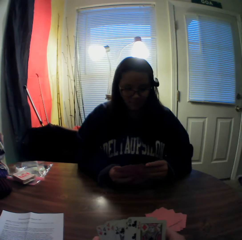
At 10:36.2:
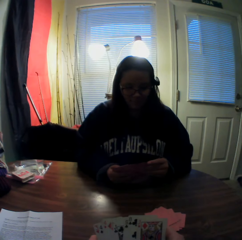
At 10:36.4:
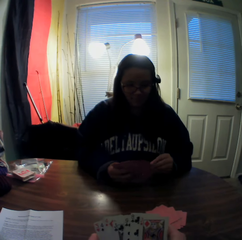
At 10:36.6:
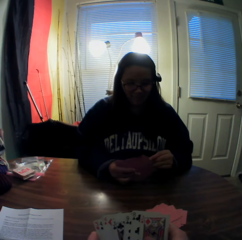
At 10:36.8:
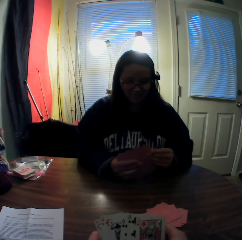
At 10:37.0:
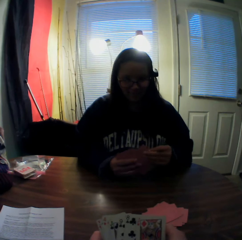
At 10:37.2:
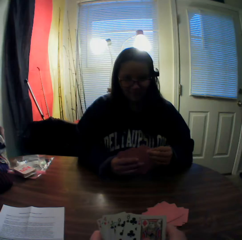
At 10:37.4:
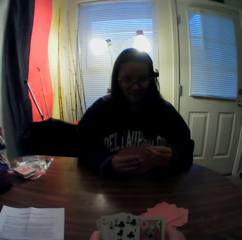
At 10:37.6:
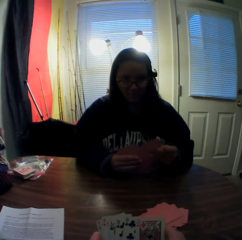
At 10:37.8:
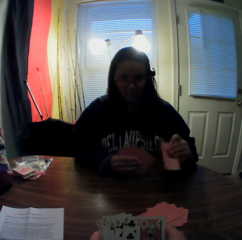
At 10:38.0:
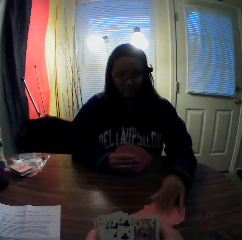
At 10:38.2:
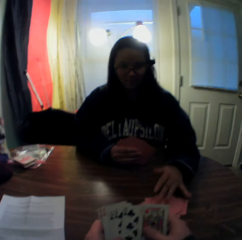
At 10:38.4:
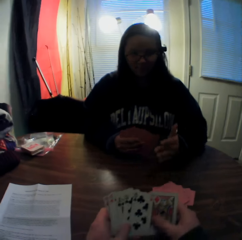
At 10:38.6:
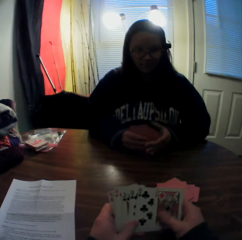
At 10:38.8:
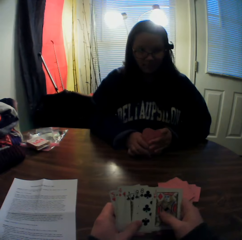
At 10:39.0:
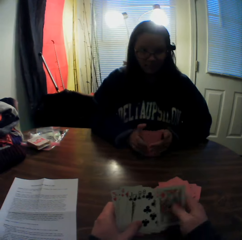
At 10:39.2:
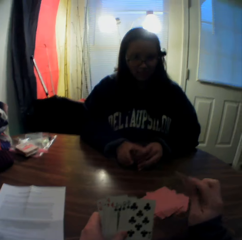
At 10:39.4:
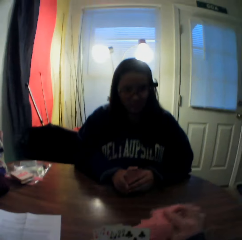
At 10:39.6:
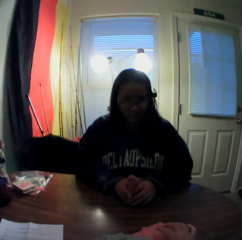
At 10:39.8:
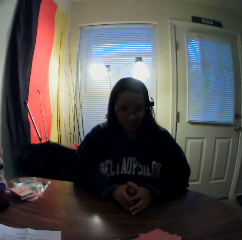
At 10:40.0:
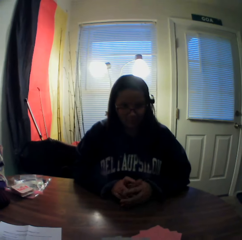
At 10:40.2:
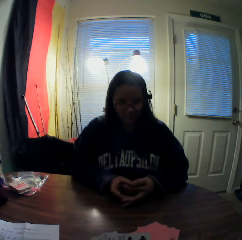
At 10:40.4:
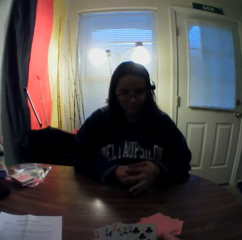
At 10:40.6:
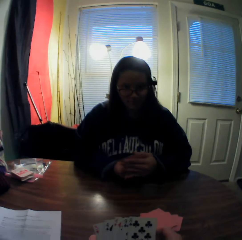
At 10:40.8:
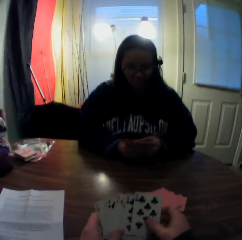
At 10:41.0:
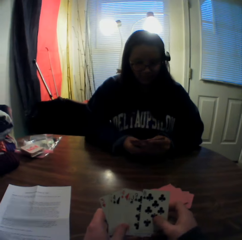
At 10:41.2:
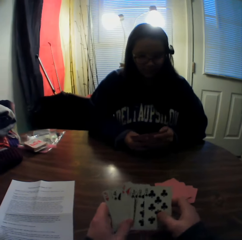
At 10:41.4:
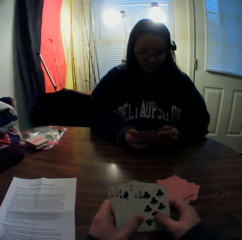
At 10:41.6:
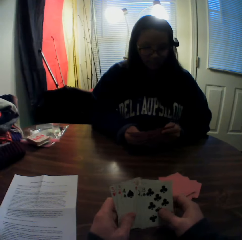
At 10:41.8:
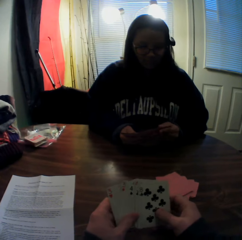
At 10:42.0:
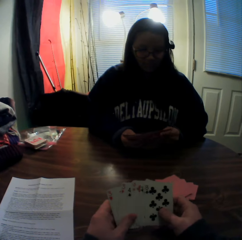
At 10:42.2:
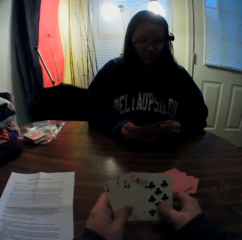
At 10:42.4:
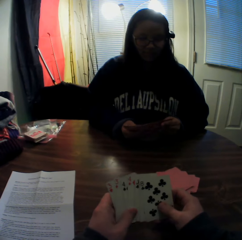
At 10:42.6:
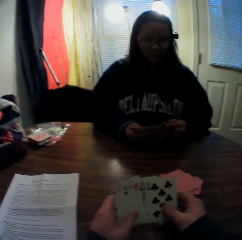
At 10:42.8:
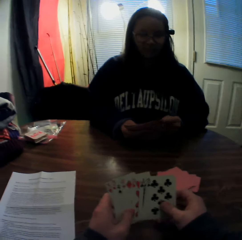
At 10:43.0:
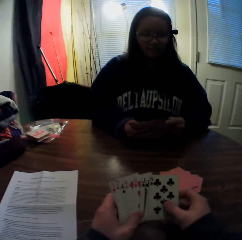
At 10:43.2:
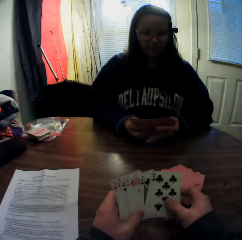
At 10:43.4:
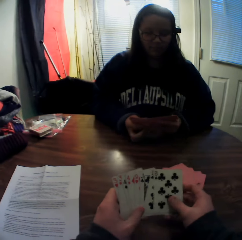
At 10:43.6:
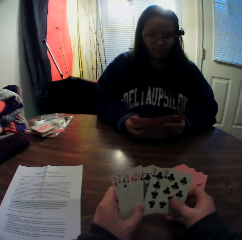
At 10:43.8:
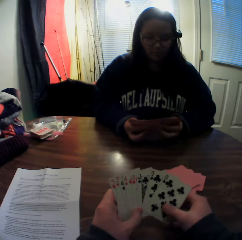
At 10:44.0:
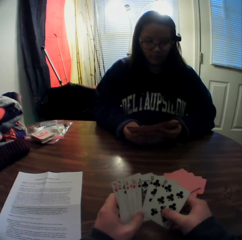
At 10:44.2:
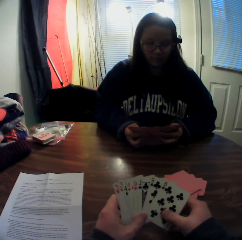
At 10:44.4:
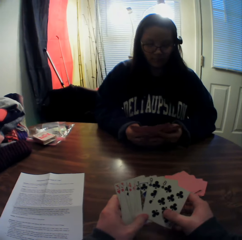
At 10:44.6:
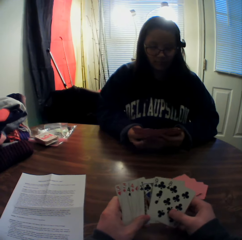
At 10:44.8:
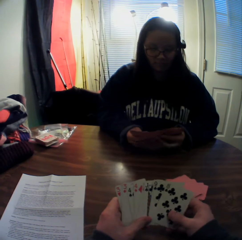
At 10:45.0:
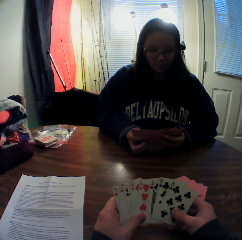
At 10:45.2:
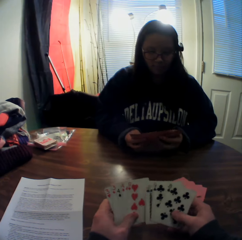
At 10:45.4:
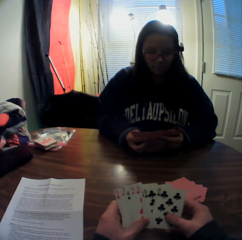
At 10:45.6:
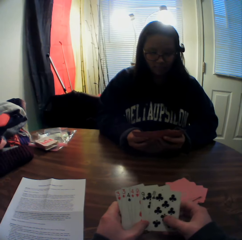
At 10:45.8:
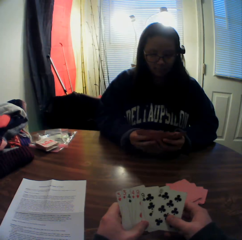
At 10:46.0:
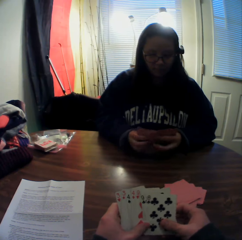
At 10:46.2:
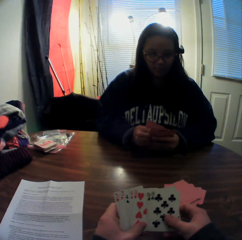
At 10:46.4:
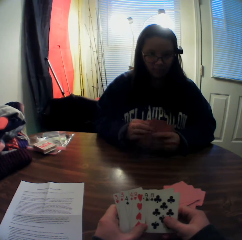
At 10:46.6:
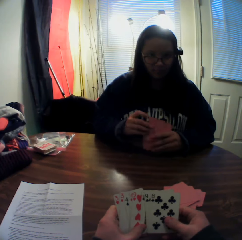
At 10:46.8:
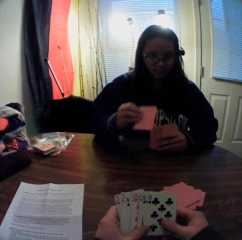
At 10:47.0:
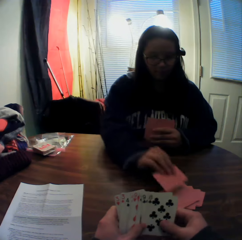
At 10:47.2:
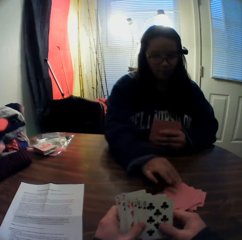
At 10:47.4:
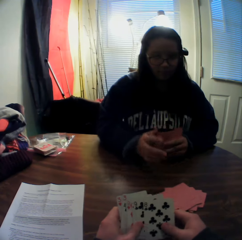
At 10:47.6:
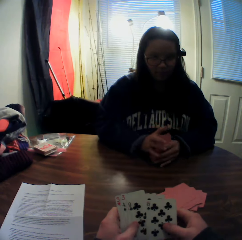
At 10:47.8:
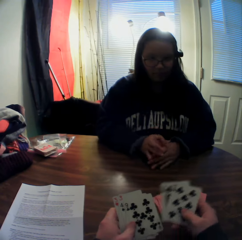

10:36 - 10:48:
The camera wearer flips through the stack of cards in his hands. A woman picks a card from the stack of cards in her hands with her right hand, places the card onto the stack of cards on the table, and gathers the stack of cards in her hands. The camera wearer picks a card from the stack of cards in his hands with his right hand and places the card onto the stack of cards on the table. The woman spreads the cards in her hands. The camera wearer stares at the woman. He inspects the cards in his hands. He flips through the stack of cards in his hands. The woman flips through the stack of cards in her hands. She flips through the stack of cards in her hands again. She places the card onto the stack of cards on the table.

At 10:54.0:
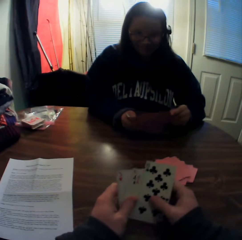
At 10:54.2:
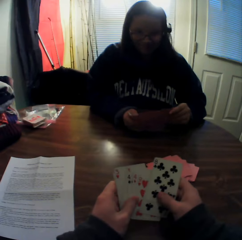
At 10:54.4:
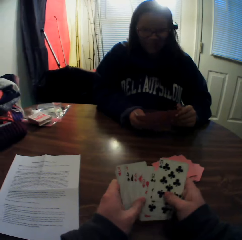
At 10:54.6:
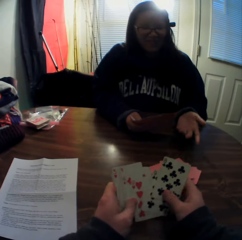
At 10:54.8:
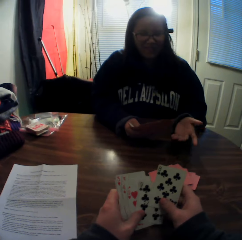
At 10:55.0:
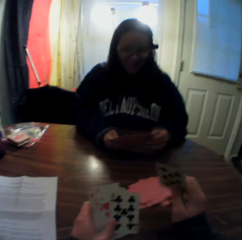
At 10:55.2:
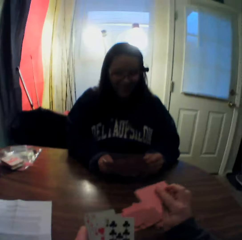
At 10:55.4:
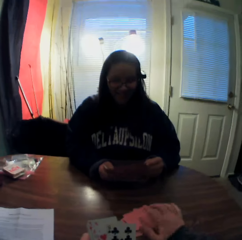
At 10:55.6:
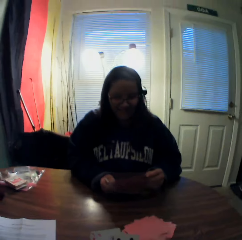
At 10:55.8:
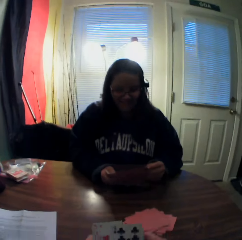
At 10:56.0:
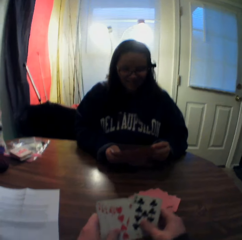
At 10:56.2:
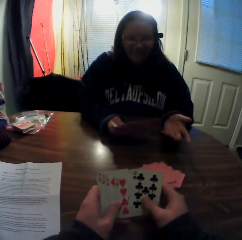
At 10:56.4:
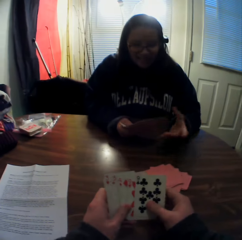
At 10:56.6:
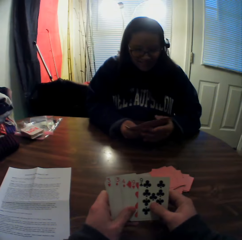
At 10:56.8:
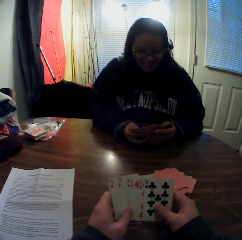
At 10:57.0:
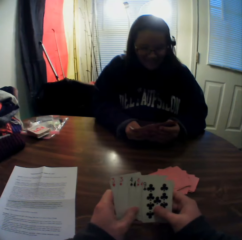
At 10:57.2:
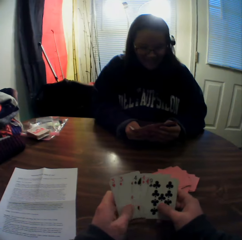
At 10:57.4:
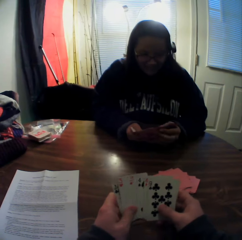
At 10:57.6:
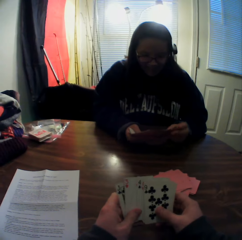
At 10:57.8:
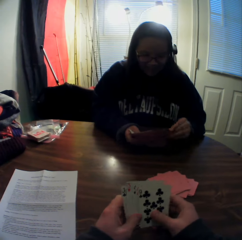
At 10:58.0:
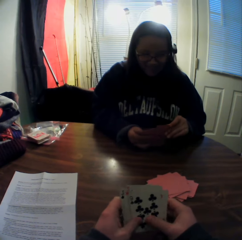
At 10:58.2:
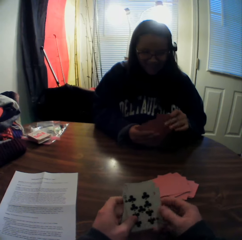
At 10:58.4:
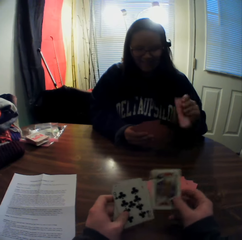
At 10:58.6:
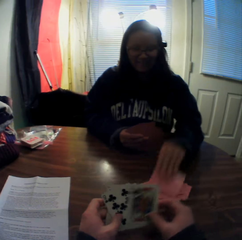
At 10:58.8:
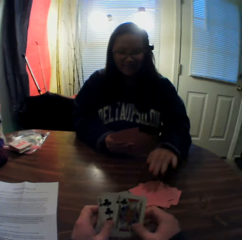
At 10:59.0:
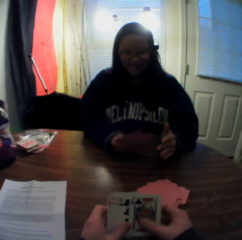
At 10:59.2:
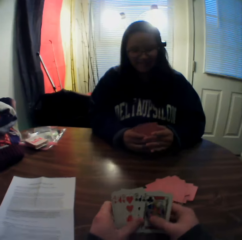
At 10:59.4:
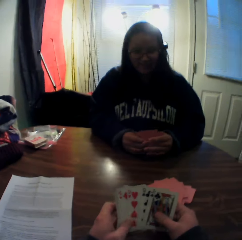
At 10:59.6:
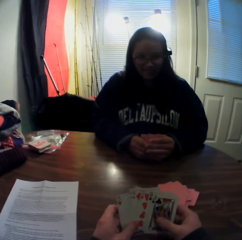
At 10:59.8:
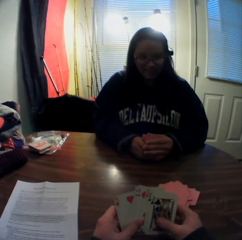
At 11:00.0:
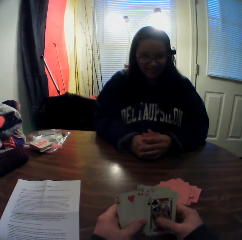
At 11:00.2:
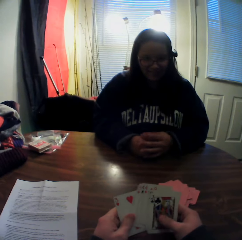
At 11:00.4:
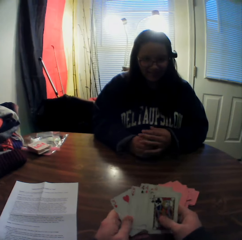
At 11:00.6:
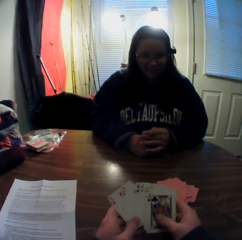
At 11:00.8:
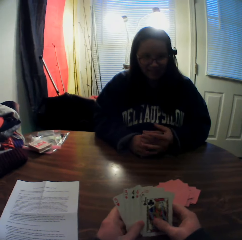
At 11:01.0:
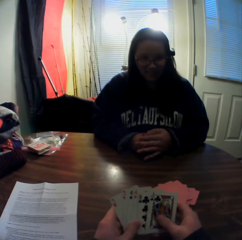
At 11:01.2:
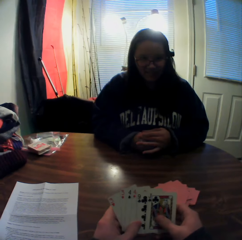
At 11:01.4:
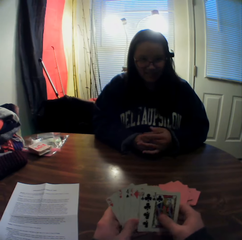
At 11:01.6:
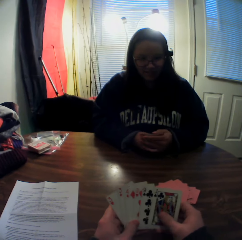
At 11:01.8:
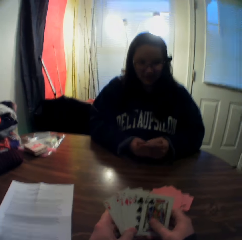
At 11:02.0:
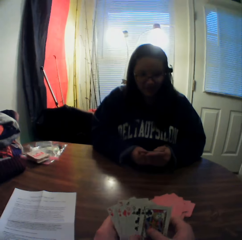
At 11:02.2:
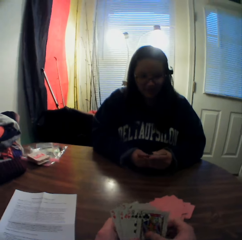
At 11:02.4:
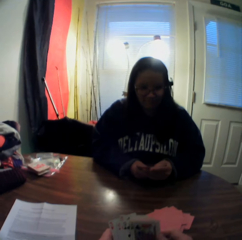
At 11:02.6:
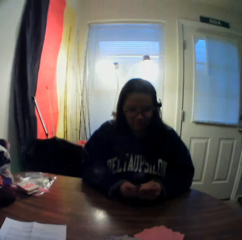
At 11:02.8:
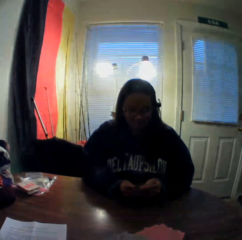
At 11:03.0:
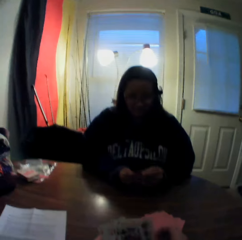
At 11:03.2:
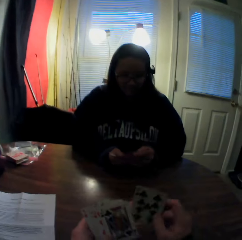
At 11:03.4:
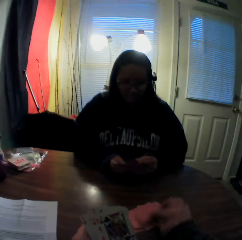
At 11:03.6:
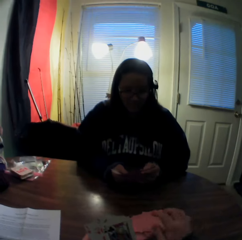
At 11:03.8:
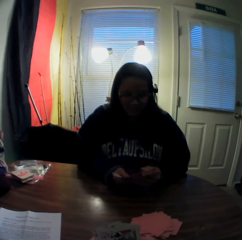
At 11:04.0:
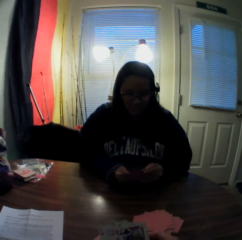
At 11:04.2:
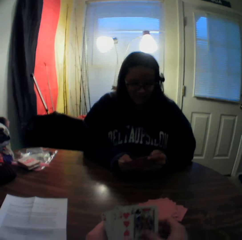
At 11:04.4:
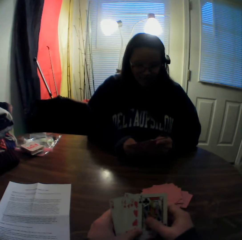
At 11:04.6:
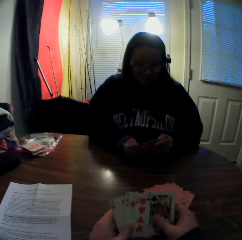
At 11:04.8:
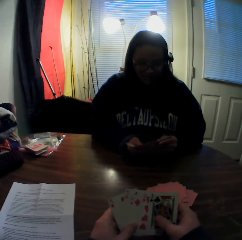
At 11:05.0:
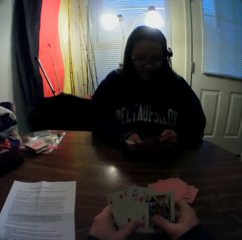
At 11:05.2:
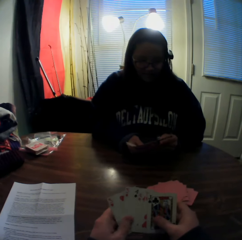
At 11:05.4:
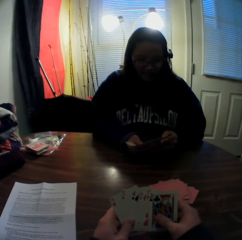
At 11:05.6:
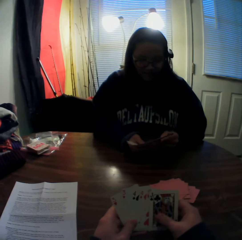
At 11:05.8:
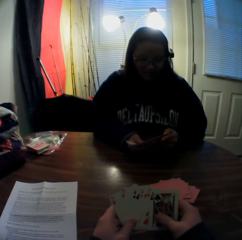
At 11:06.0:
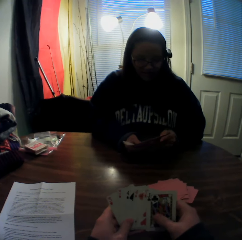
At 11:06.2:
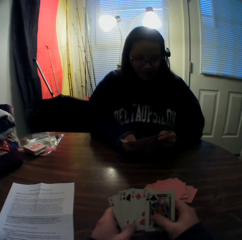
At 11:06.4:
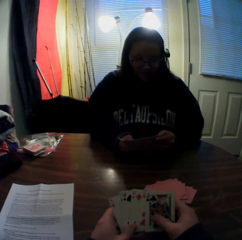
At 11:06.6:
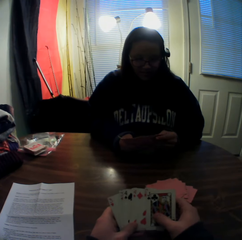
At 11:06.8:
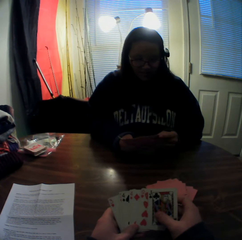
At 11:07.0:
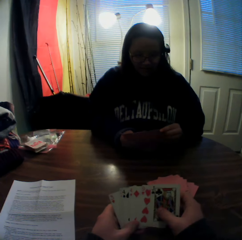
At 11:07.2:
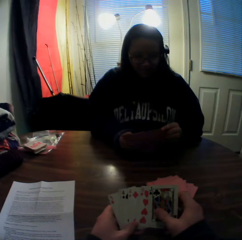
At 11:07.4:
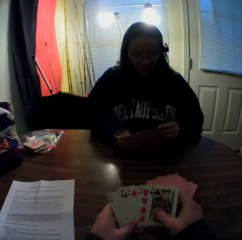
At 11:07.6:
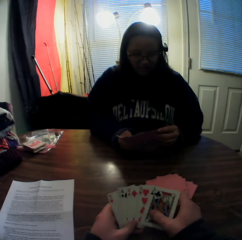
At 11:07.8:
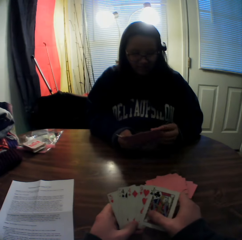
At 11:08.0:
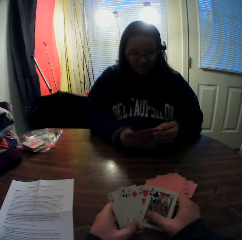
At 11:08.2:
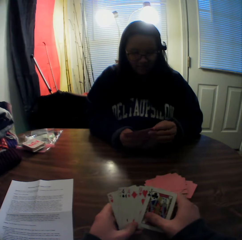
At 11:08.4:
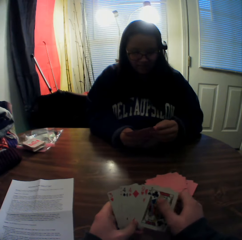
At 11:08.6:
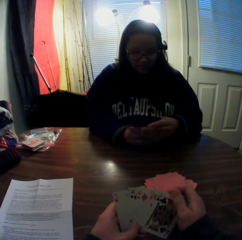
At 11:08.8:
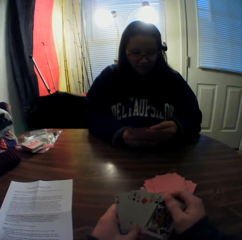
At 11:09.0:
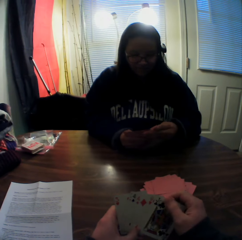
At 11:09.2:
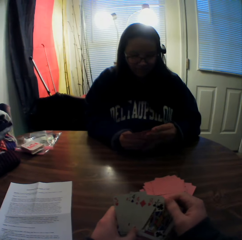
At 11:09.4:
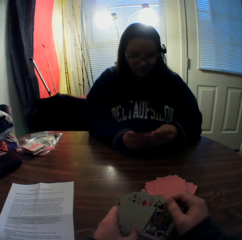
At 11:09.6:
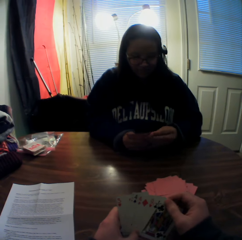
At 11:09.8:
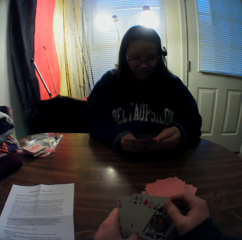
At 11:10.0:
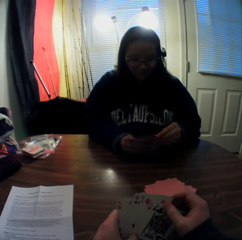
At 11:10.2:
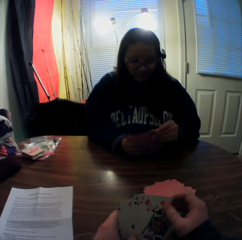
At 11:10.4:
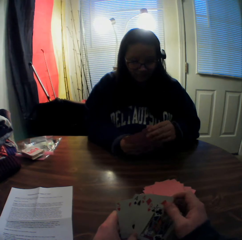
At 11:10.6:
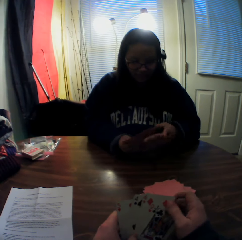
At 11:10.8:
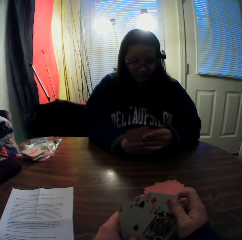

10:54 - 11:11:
The camera wearer inspects the cards in his hands. He picks a card from the stack of cards in his hands with his right hand and places the card onto the stack of cards on the table. He inspects the cards in his hands. He flips through the stack of cards in his hands. A woman picks a card from the stack of cards in her hands with her right hand and places the card onto the stack of cards on the table. The camera wearer inspects the cards in his hands. The woman gathers the stack of cards in her hands and flips through the stack of cards in her hands. The camera wearer stares at the woman. He picks a card from the stack of cards in his hands with his right hand, places the card onto the stack of cards on the table, and flips through the stack of cards in his hands. He inspects the cards in his hands.
